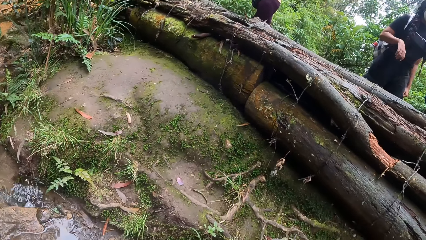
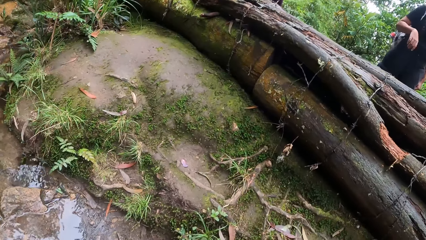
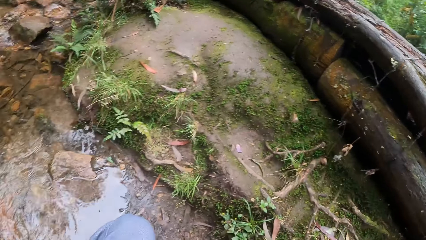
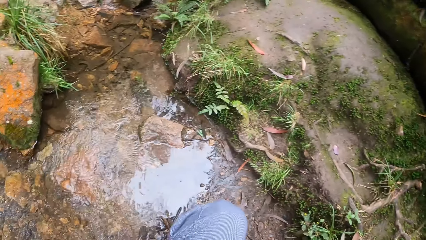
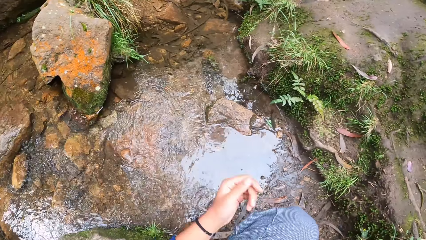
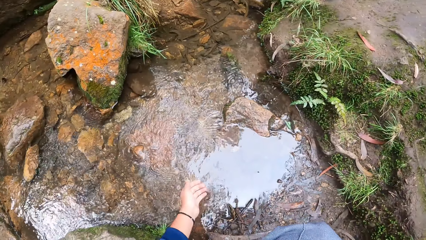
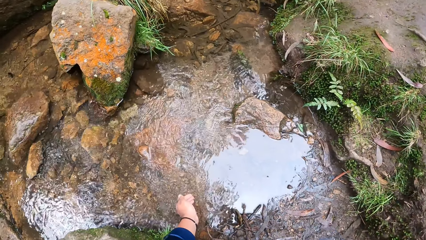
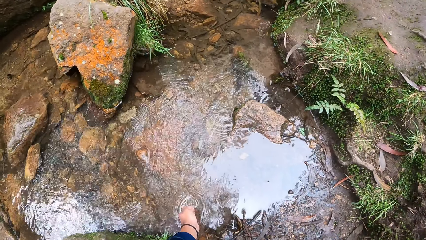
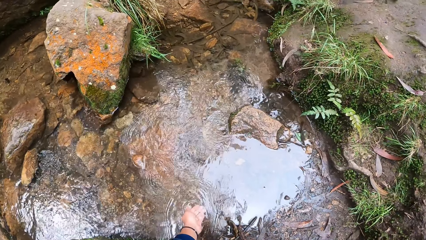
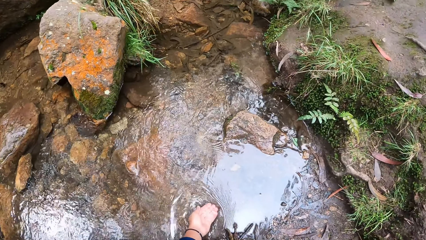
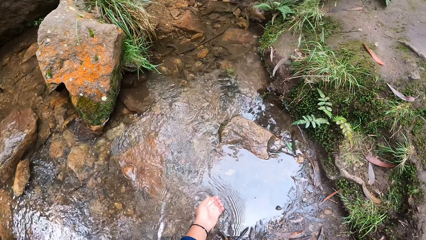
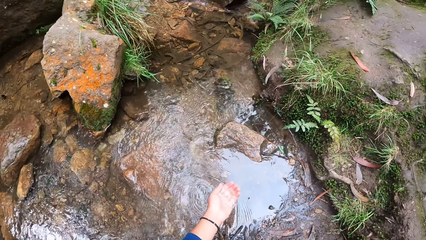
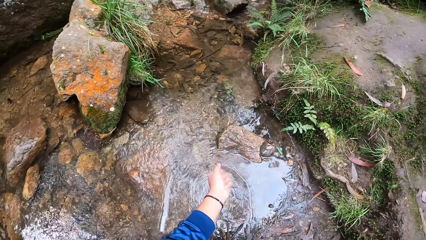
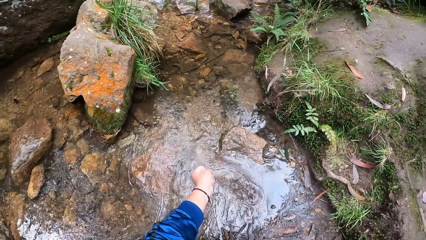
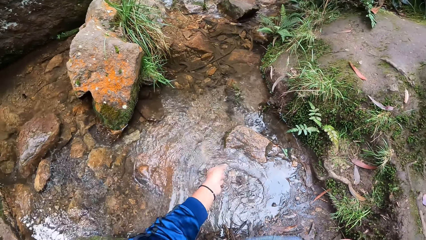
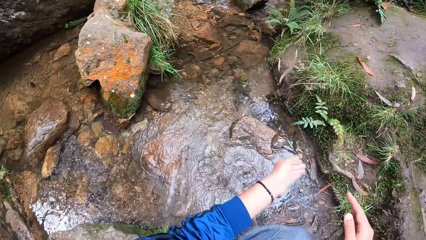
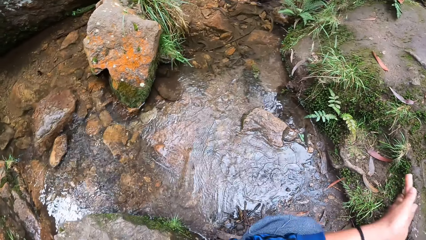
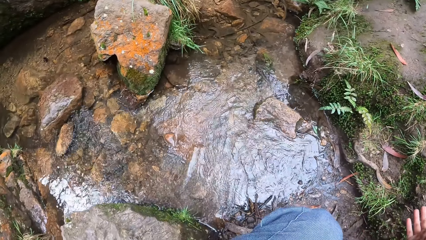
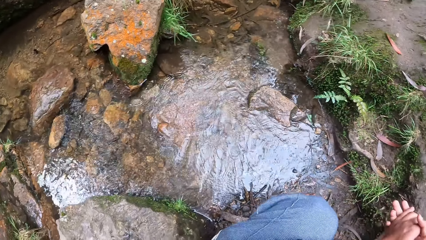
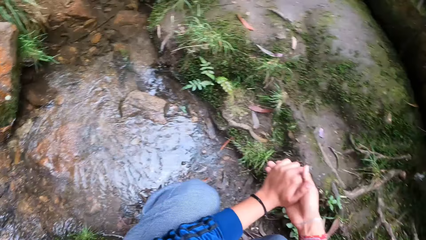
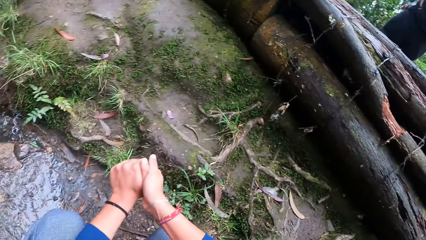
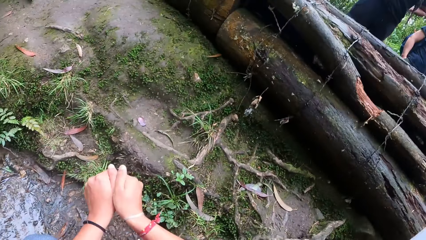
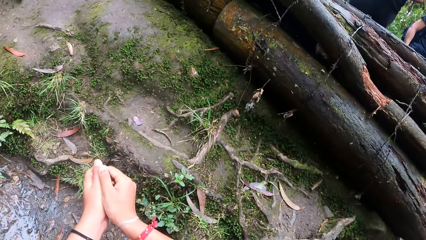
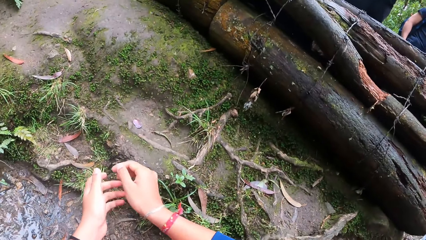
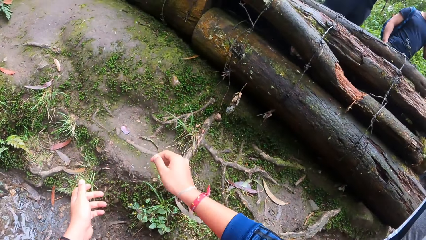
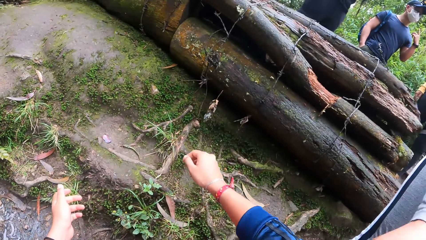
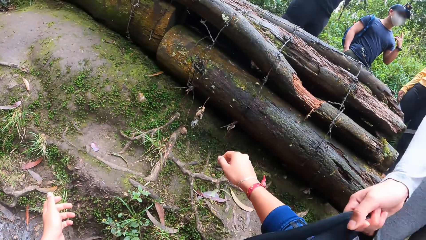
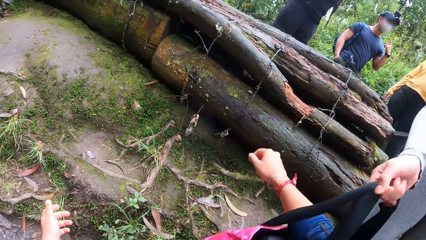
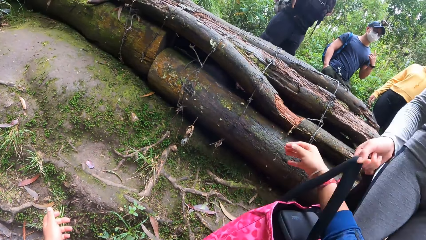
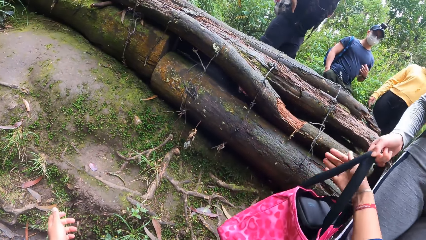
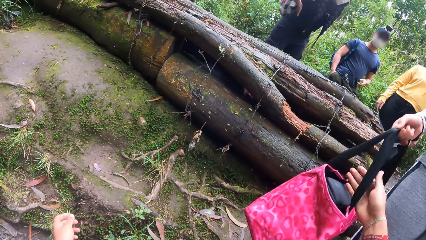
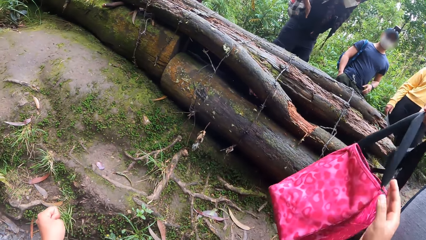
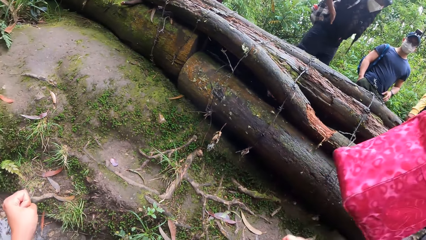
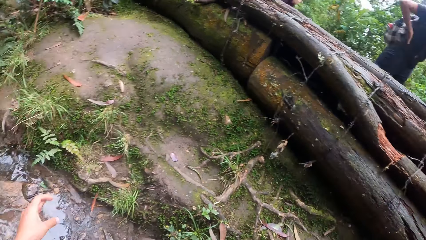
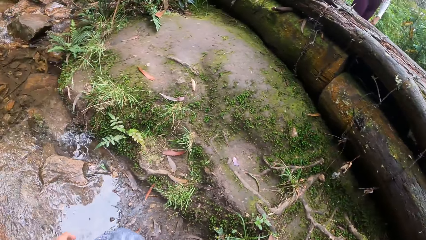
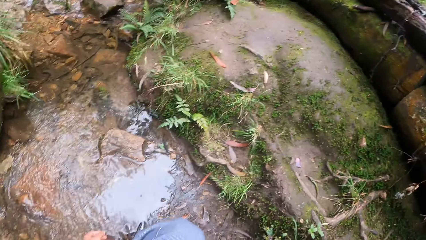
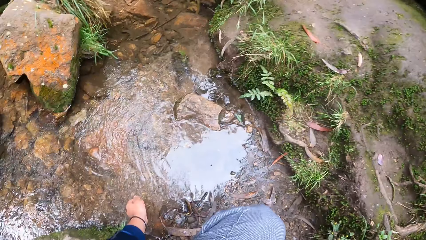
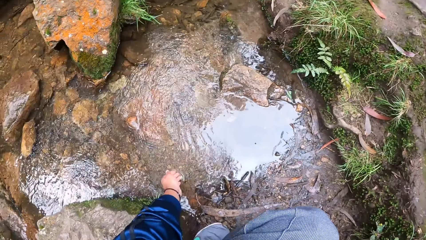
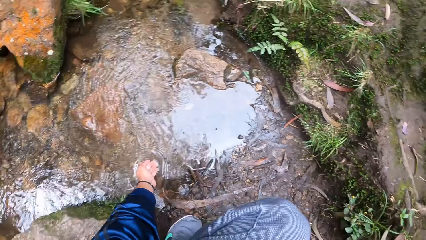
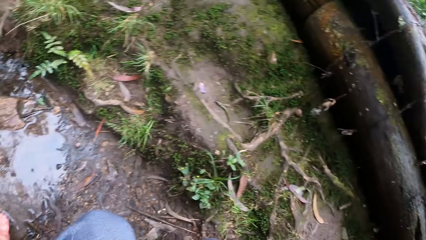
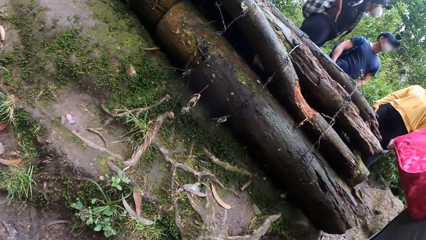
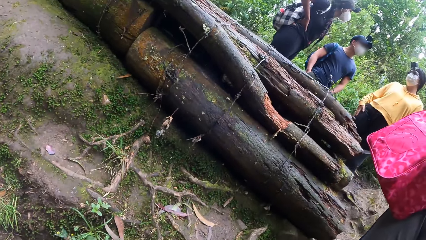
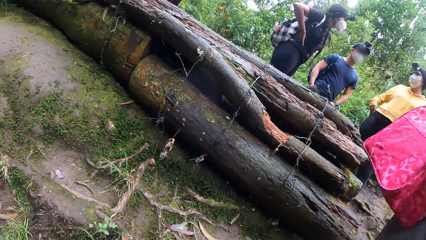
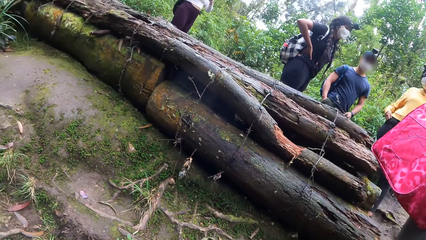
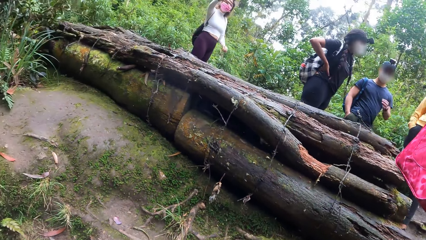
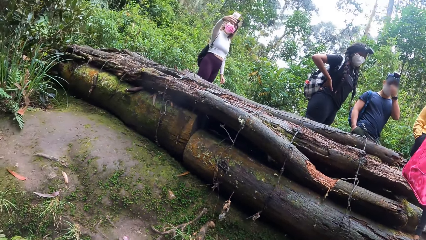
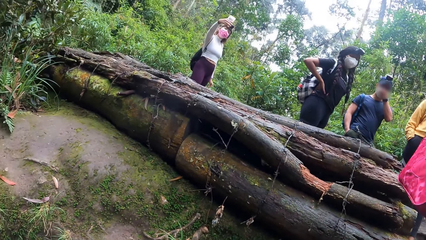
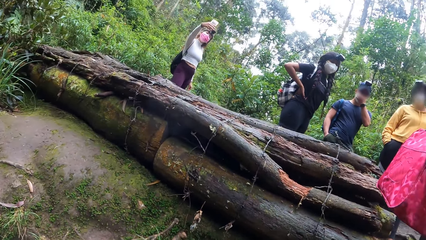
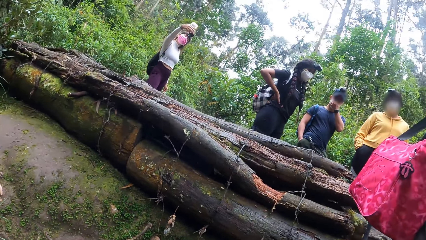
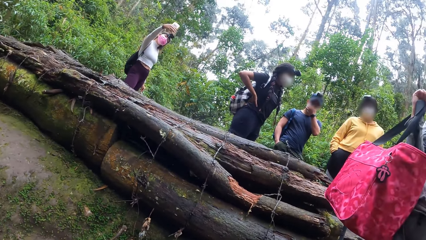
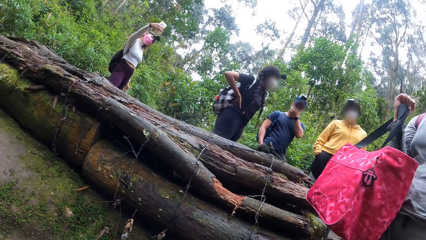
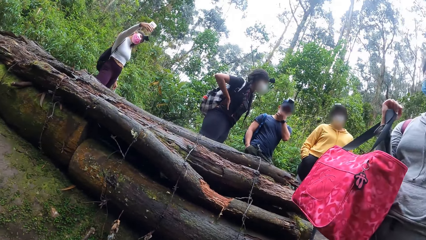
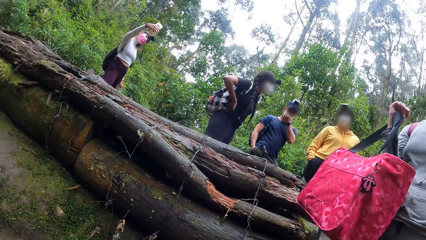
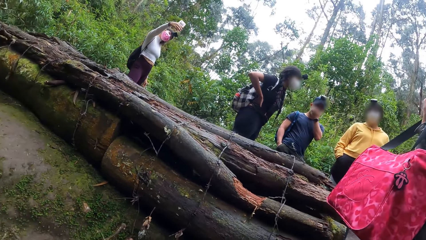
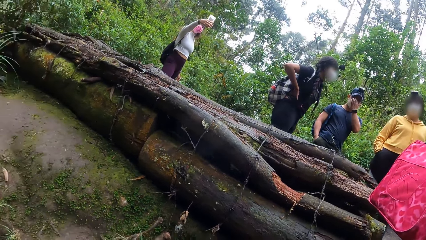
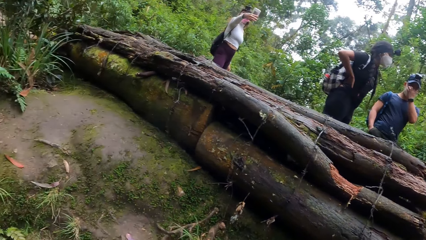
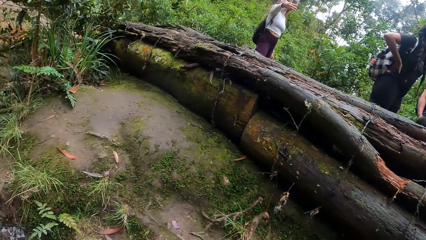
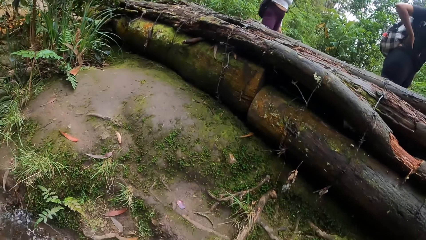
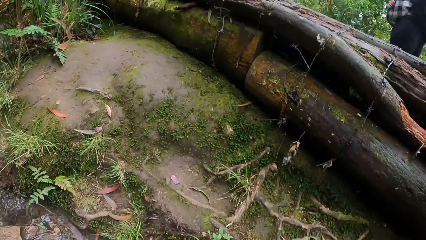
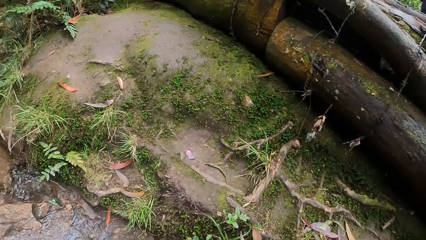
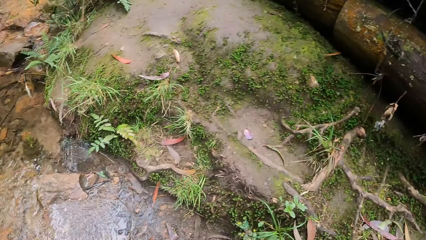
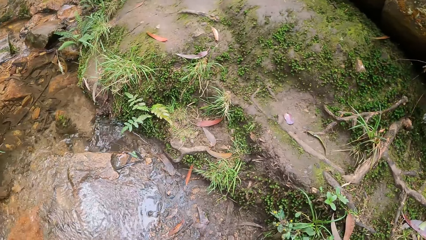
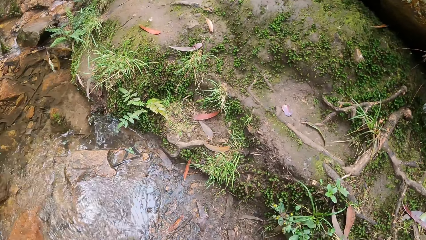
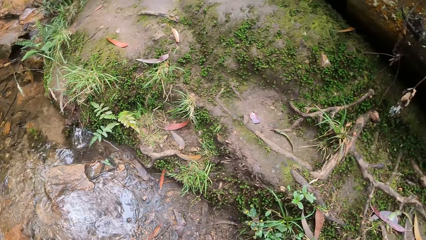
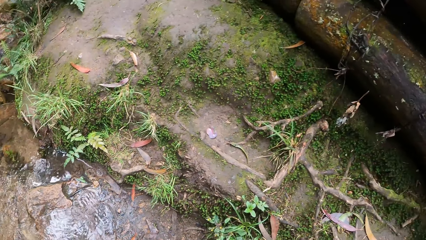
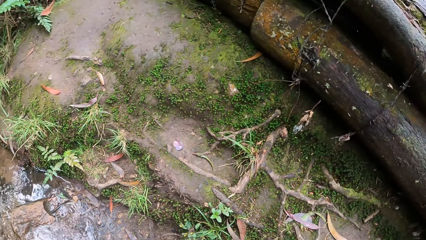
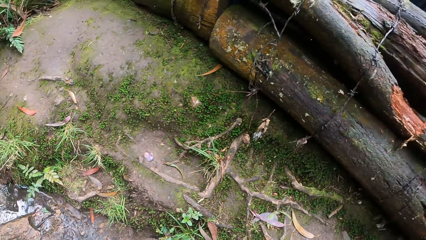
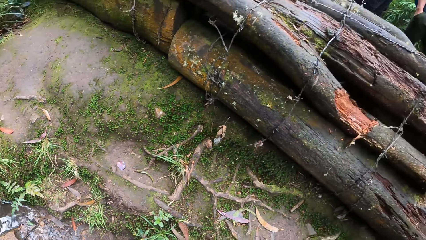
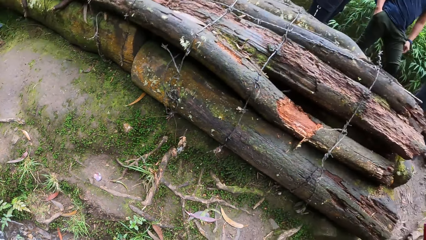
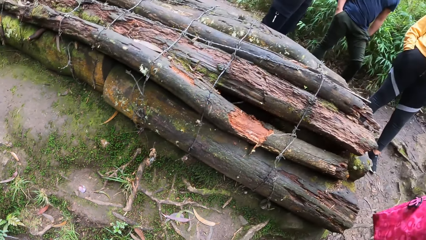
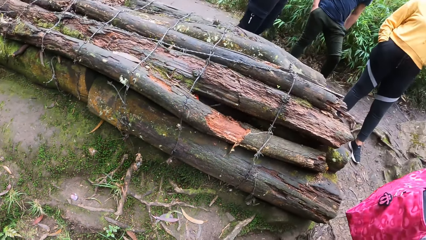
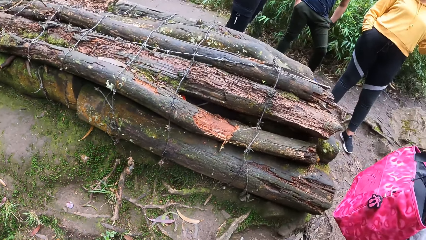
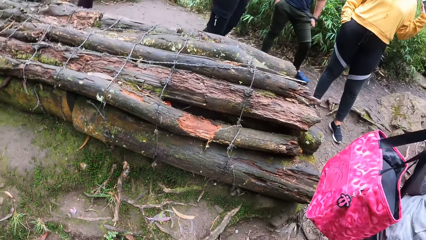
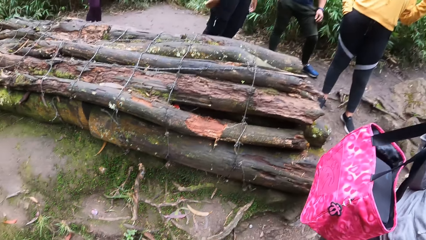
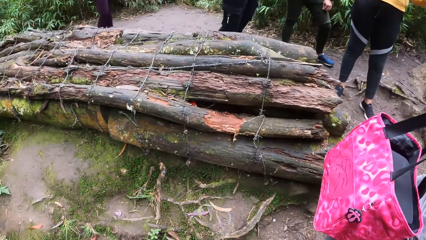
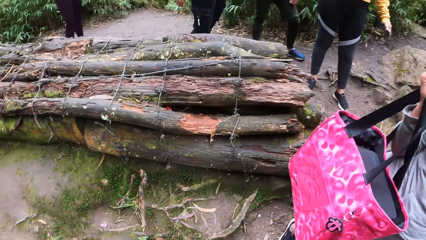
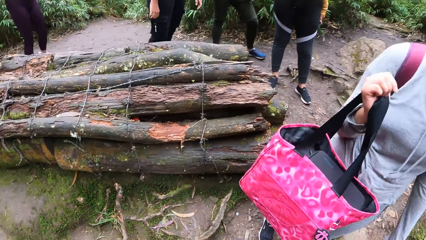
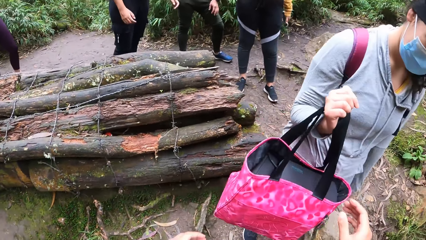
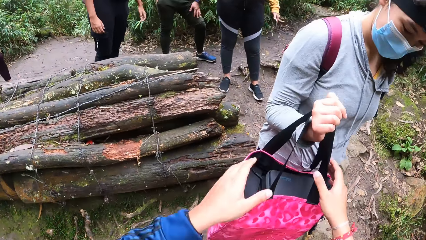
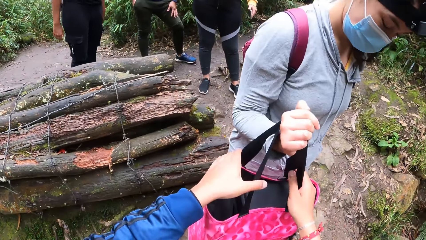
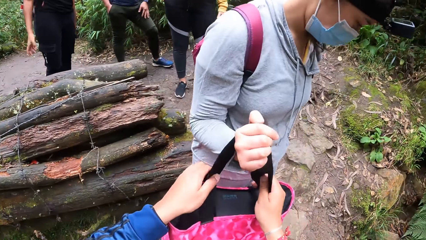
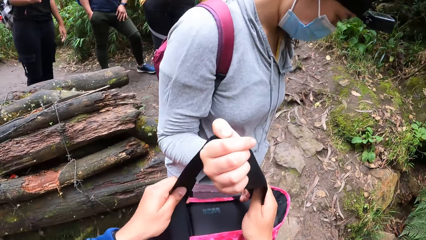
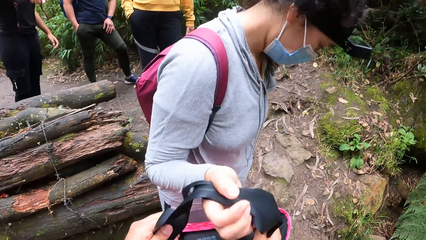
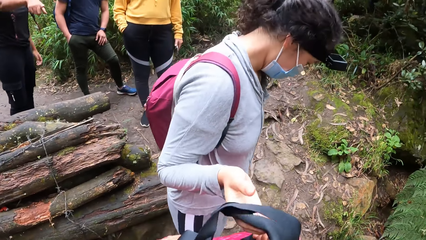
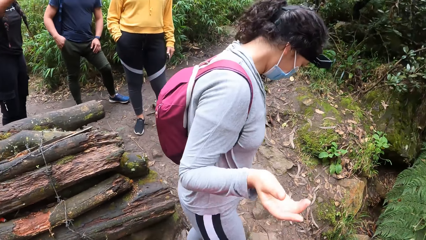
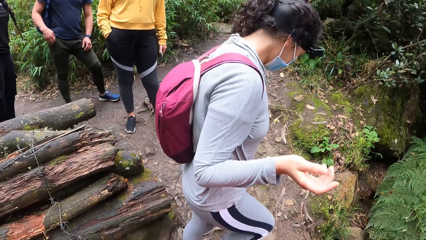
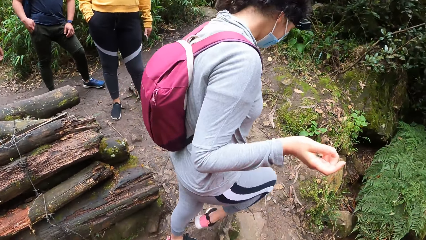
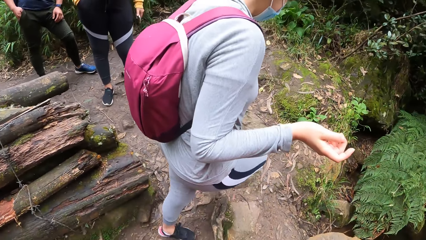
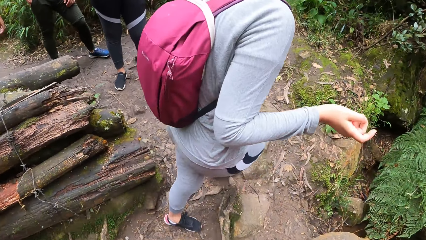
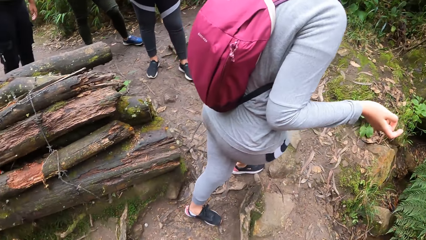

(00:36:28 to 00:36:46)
The camera wearer touches in the water. She washes her hands. She rubs her hands. She looks around the river. She gives her bag to a woman. The woman picks the bag. The camera wearer washes her hands. She looks at her colleagues. She converses with the woman. She looks around the river. She stands up. She takes her bag from the woman.
